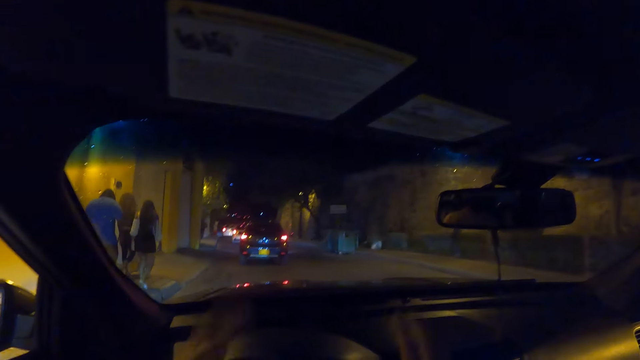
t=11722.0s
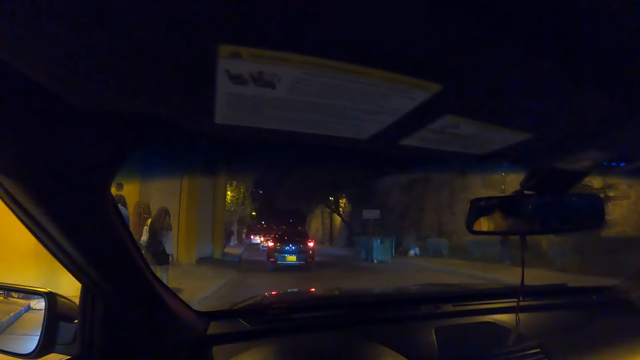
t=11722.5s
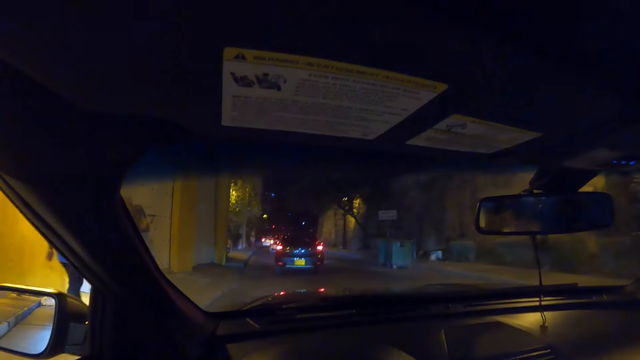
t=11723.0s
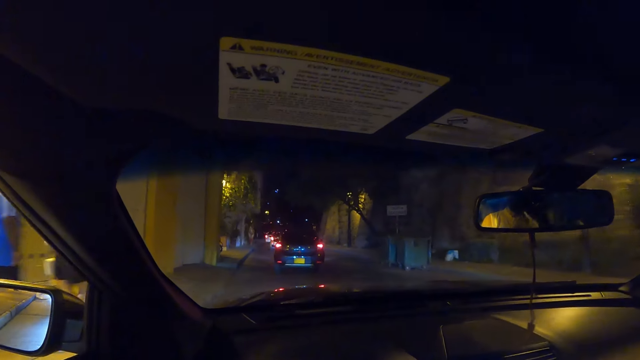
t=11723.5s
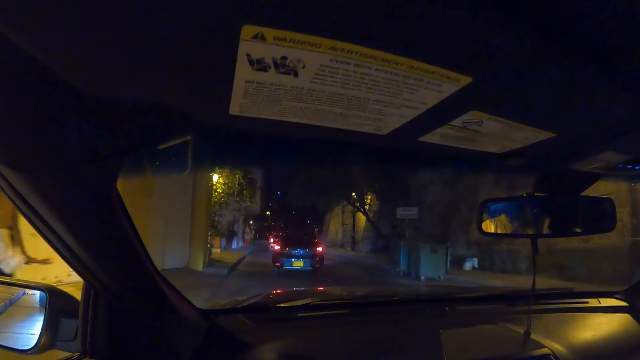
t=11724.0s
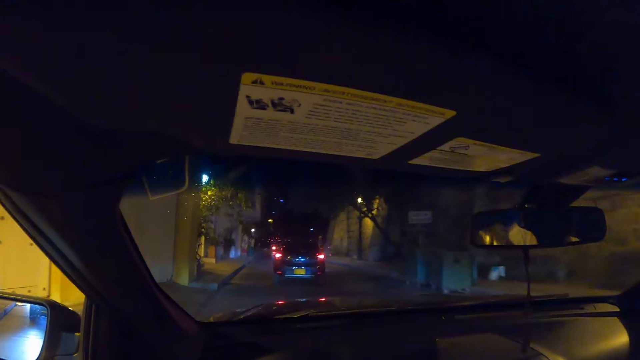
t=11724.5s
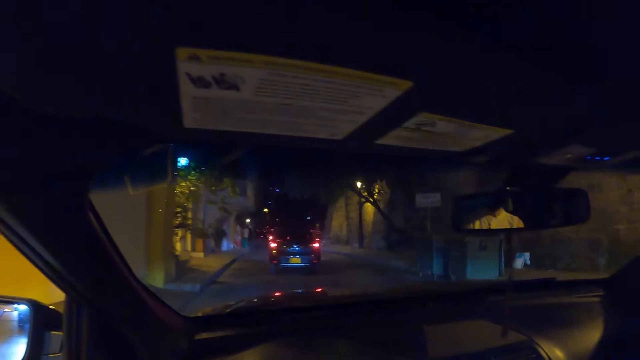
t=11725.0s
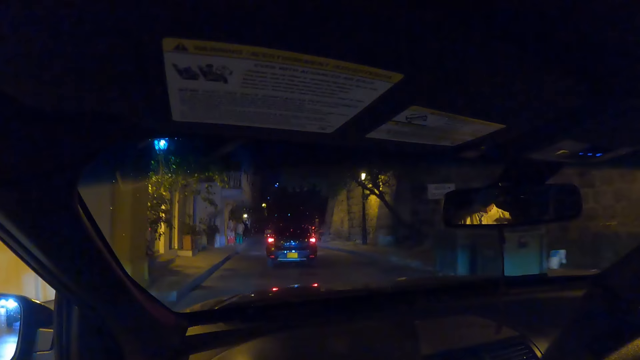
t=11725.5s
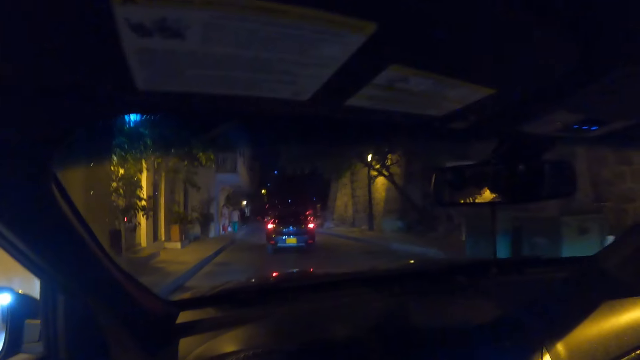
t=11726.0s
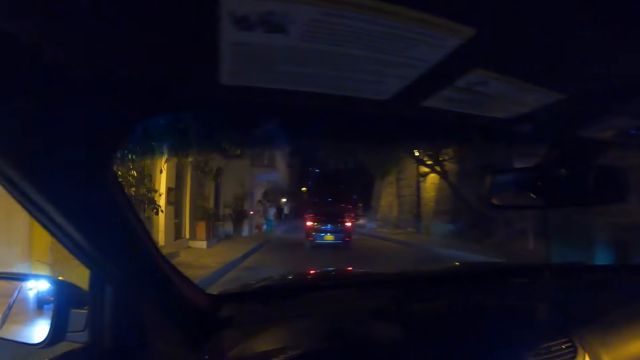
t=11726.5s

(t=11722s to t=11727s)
The camera wearer gestures with his hands.

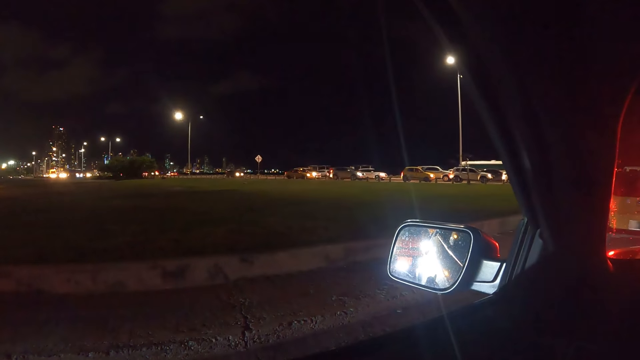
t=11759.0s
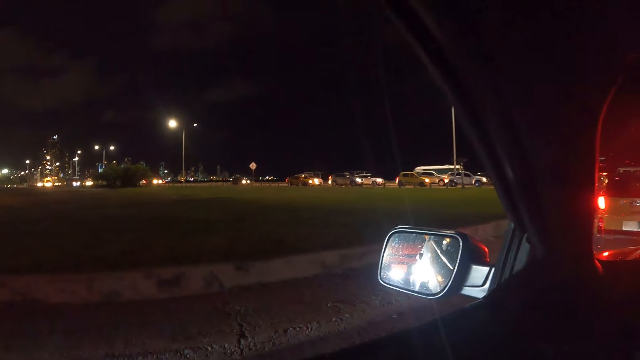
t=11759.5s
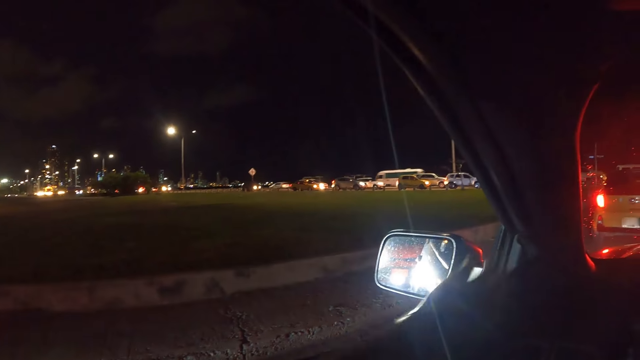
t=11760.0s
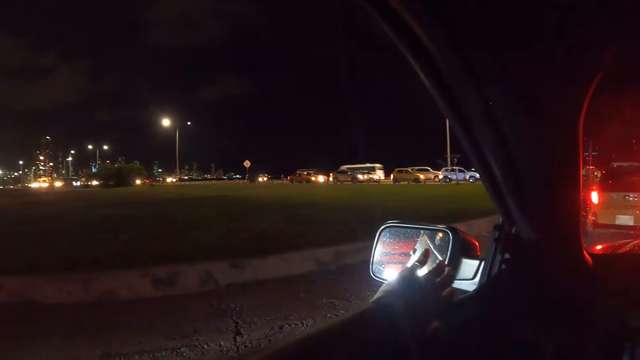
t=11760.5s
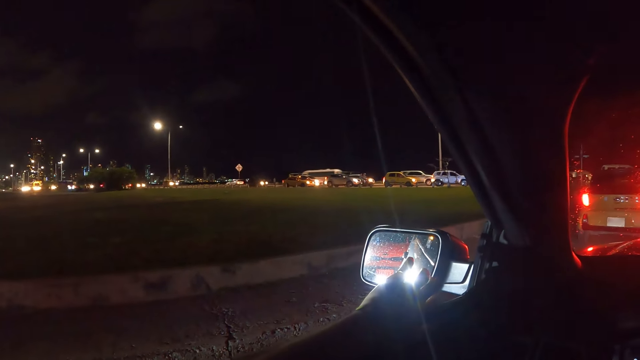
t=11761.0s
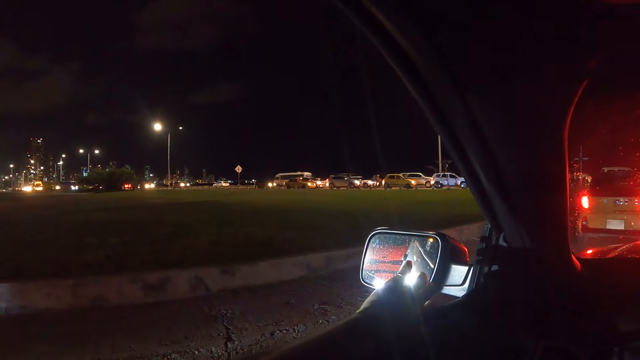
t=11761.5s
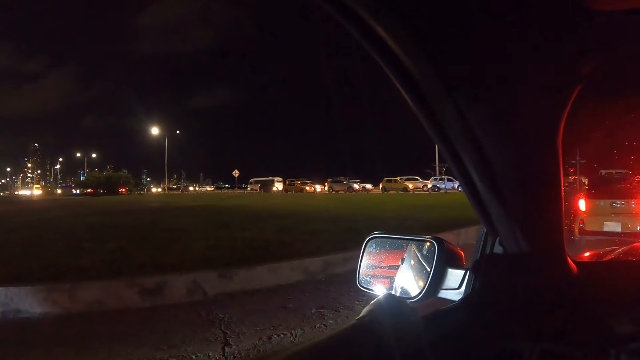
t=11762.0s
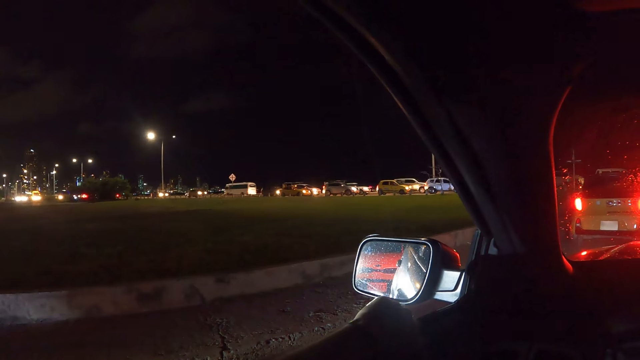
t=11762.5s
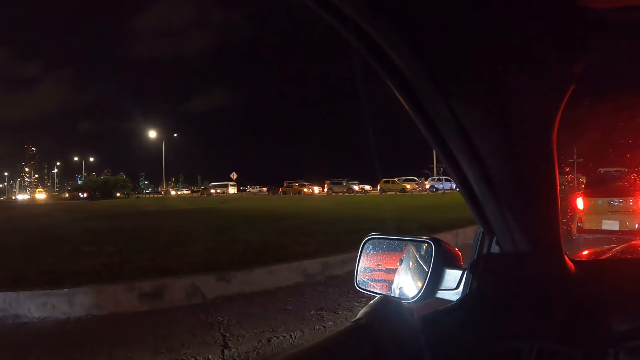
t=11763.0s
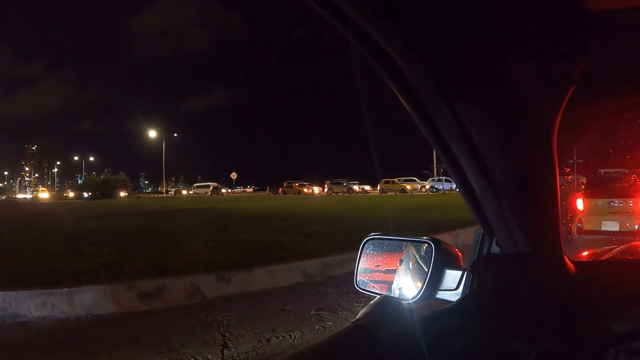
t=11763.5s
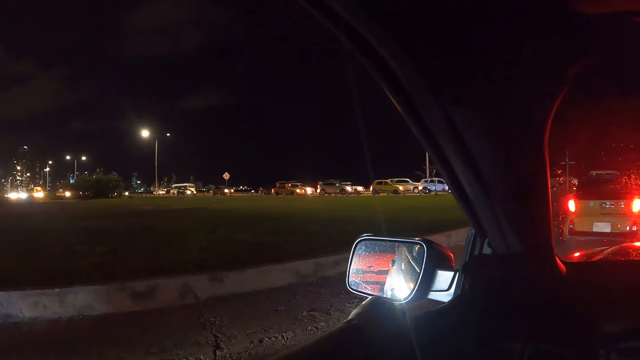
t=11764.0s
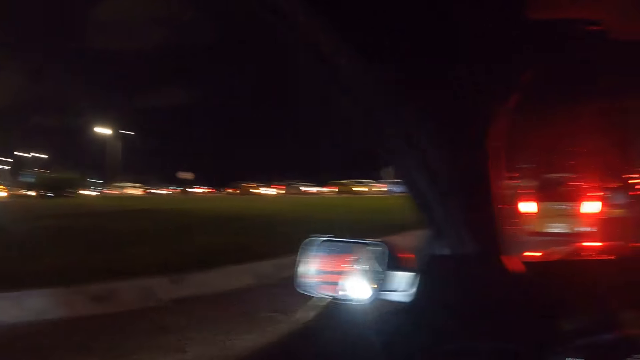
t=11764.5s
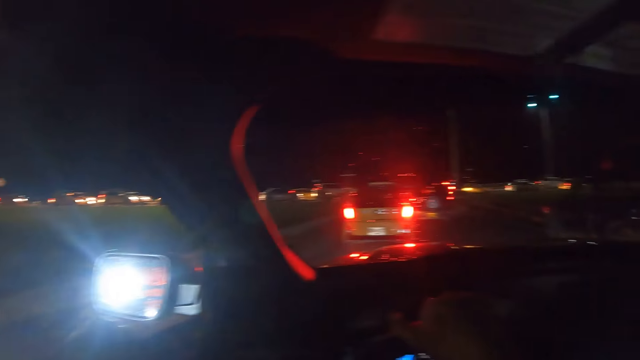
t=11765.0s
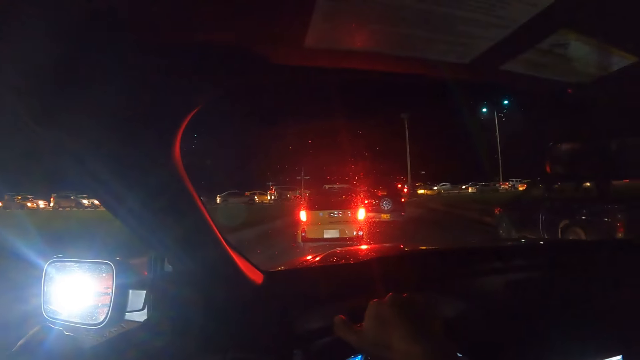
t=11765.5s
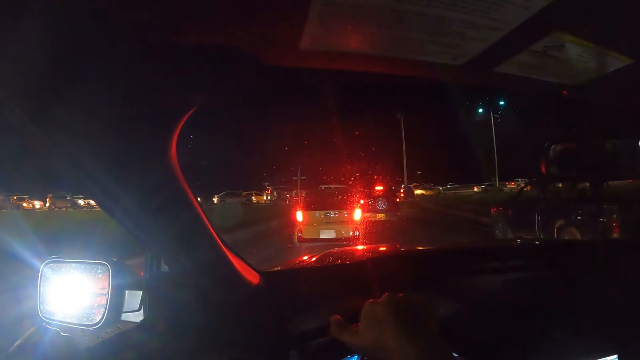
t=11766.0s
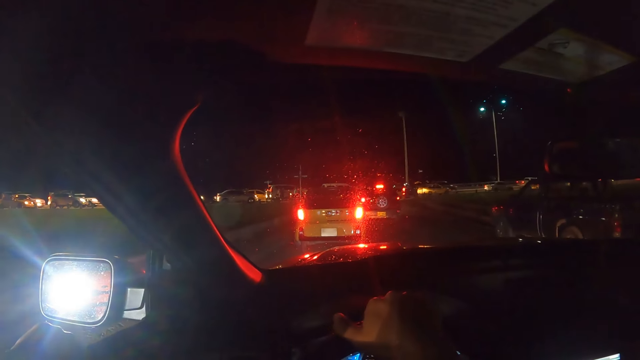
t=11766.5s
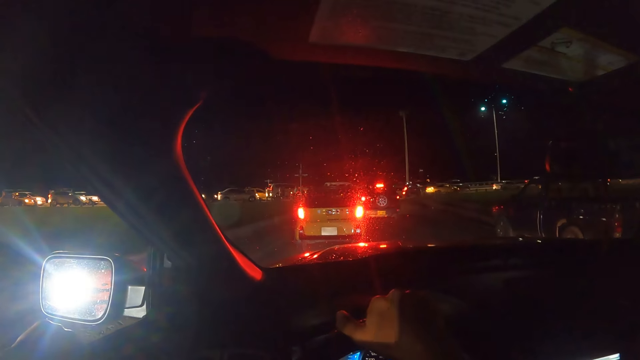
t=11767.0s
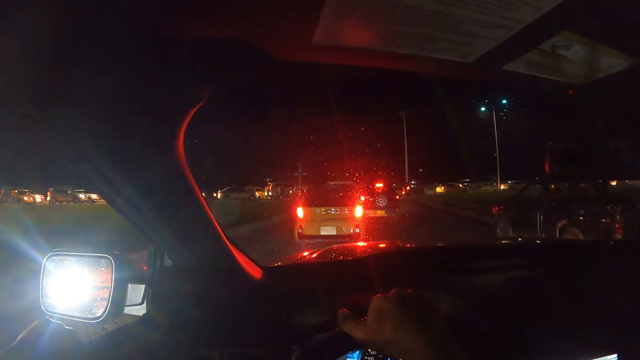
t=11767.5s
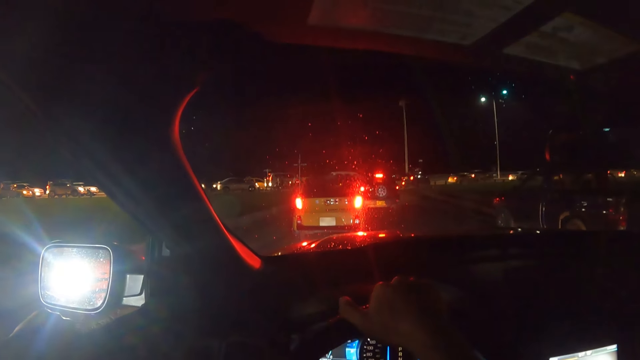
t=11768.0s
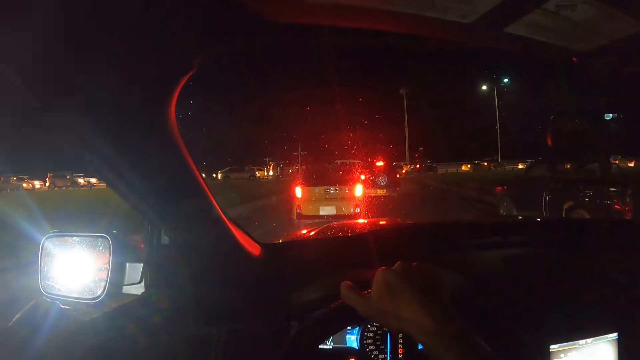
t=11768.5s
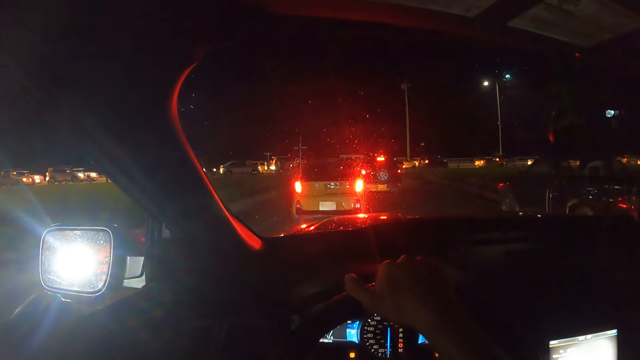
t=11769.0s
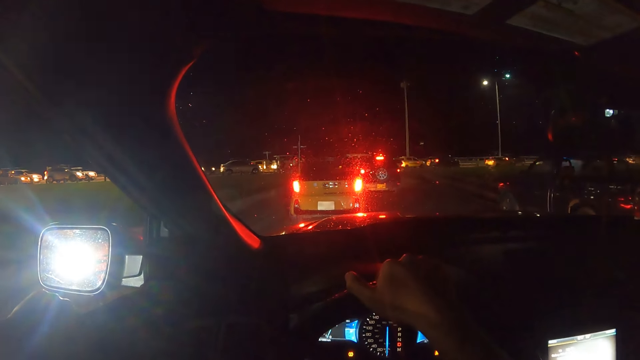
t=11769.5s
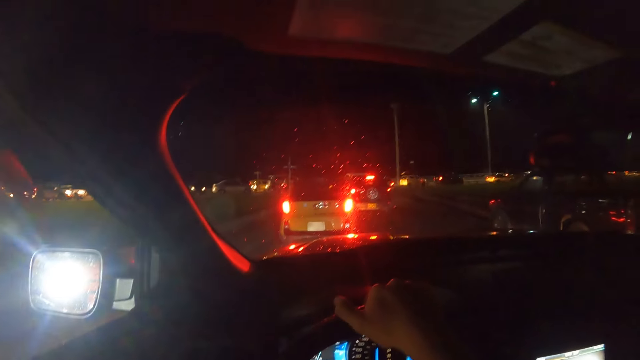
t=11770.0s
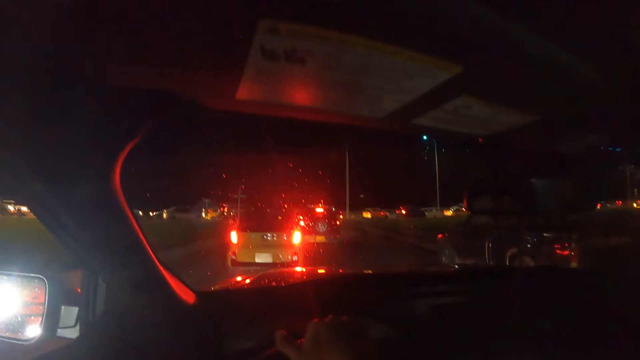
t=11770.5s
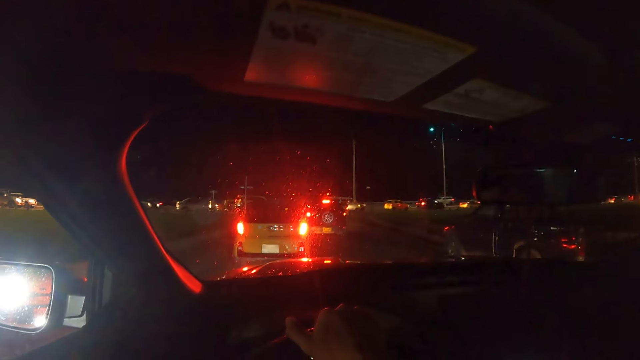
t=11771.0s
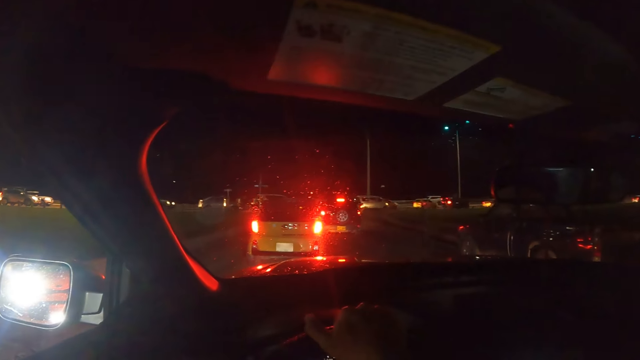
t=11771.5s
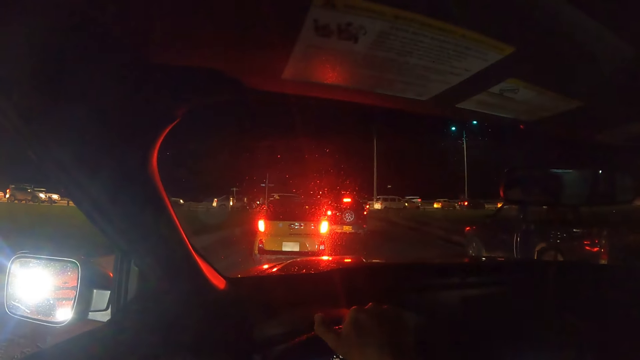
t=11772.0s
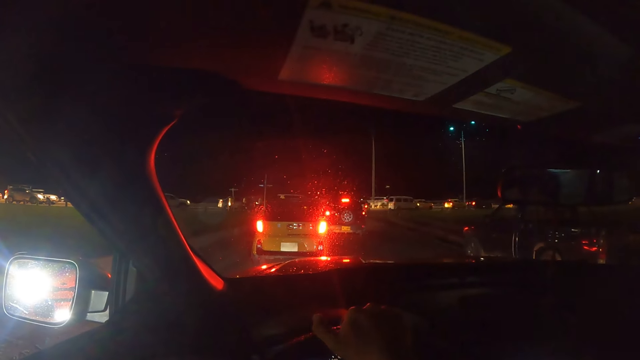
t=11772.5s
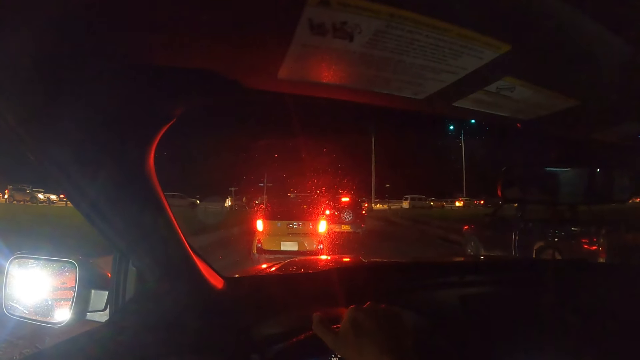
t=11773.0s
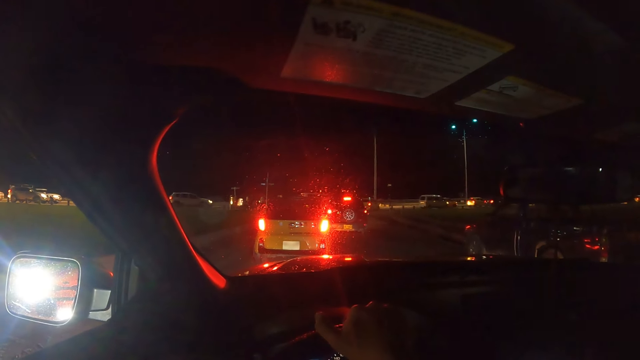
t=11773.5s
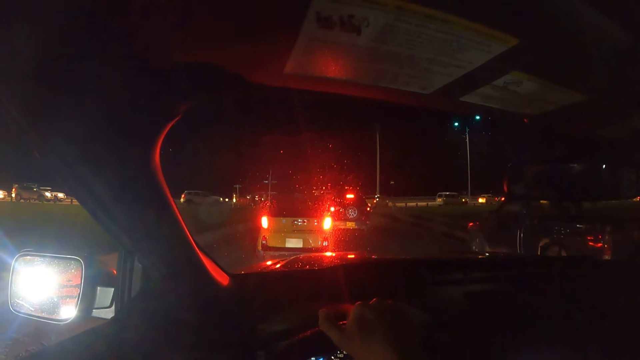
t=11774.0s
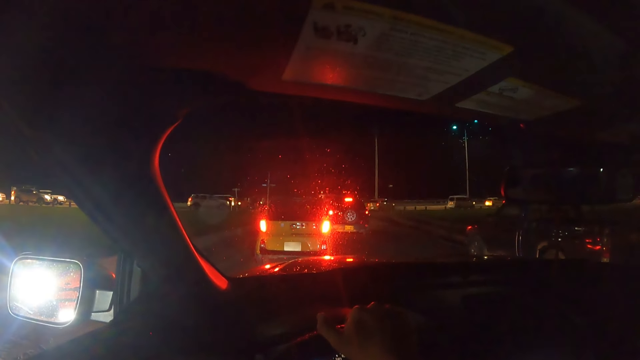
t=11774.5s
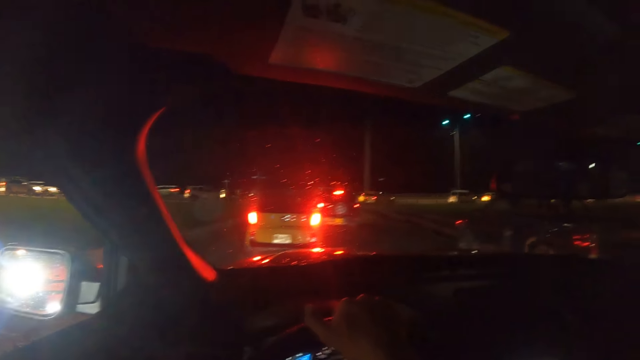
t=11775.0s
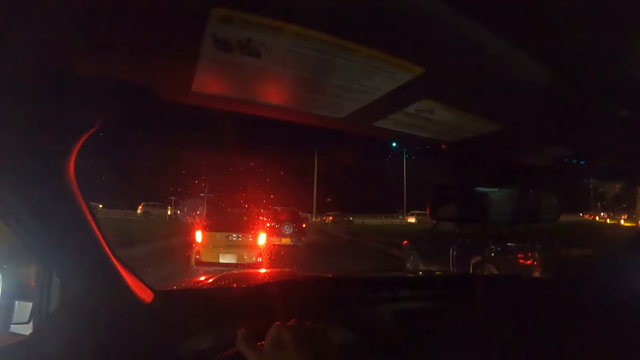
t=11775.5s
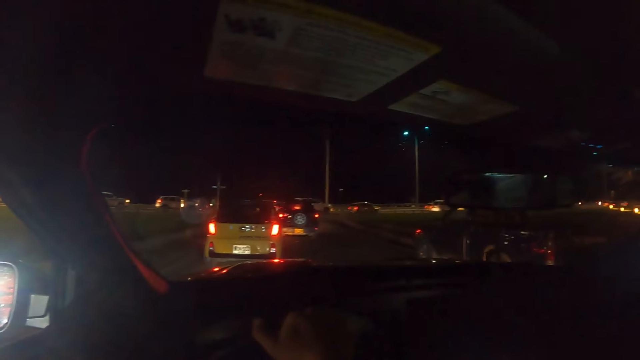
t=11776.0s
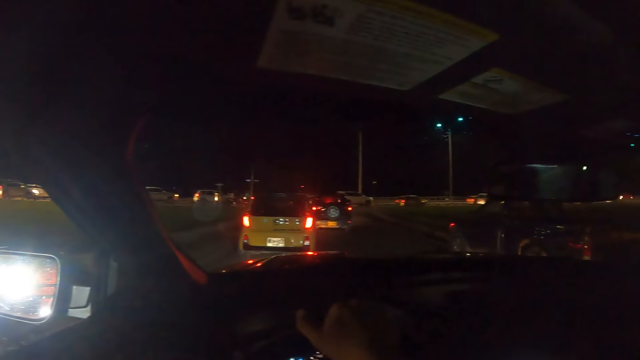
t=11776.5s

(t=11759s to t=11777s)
The camera wearer places his left hand on the car door.
